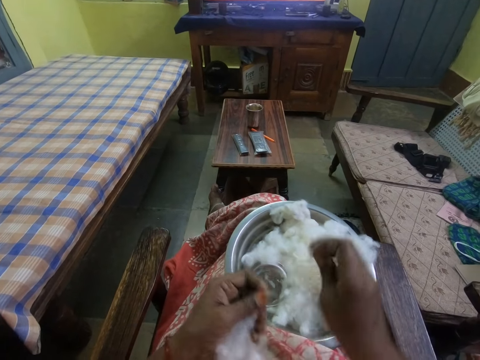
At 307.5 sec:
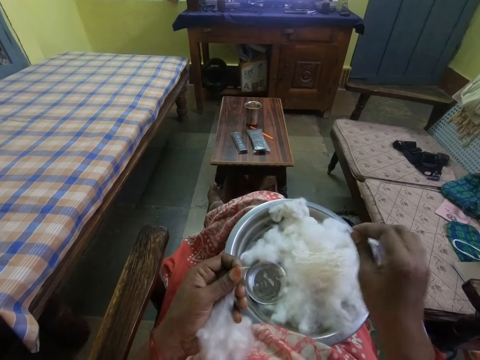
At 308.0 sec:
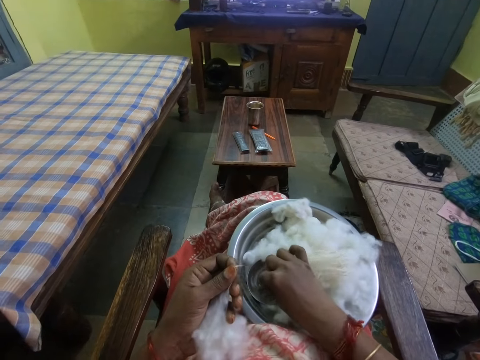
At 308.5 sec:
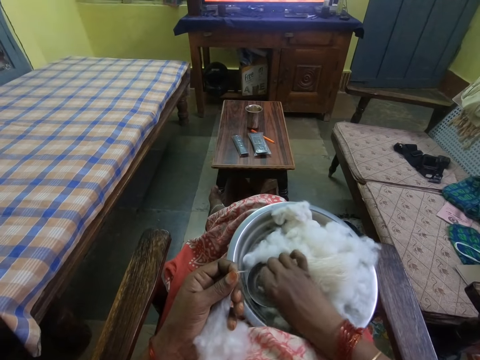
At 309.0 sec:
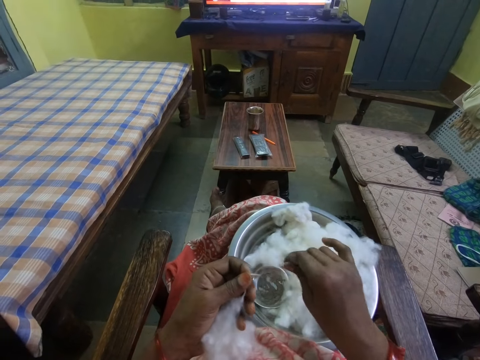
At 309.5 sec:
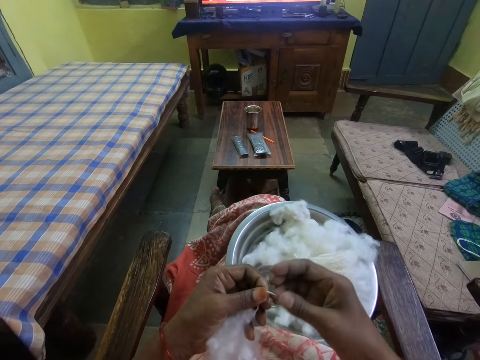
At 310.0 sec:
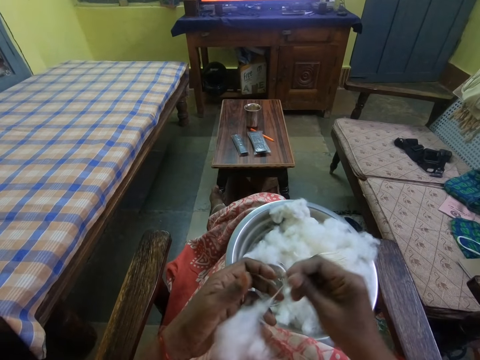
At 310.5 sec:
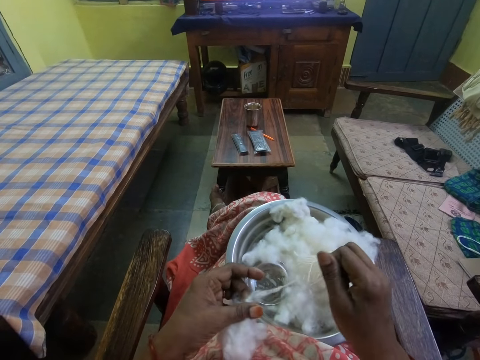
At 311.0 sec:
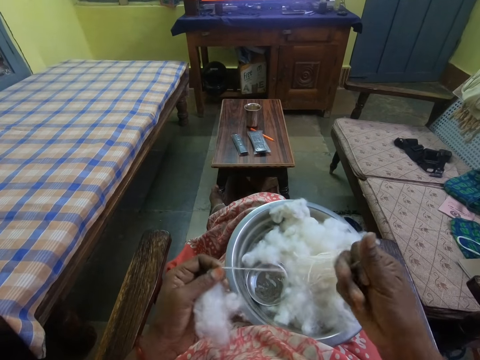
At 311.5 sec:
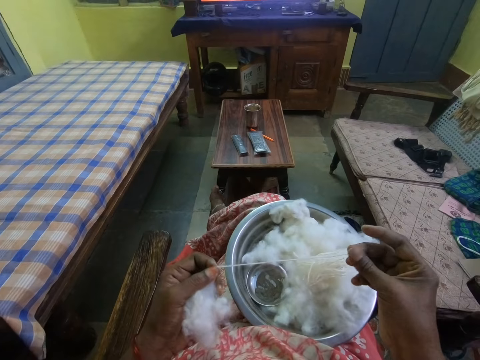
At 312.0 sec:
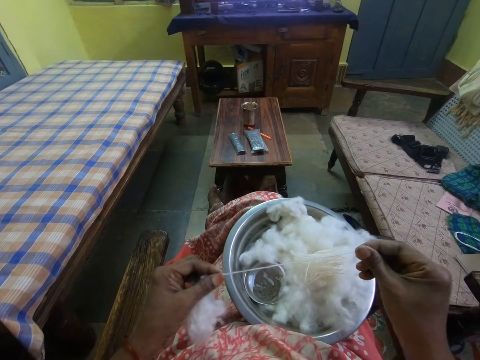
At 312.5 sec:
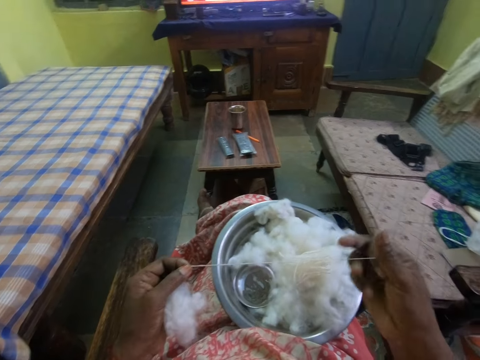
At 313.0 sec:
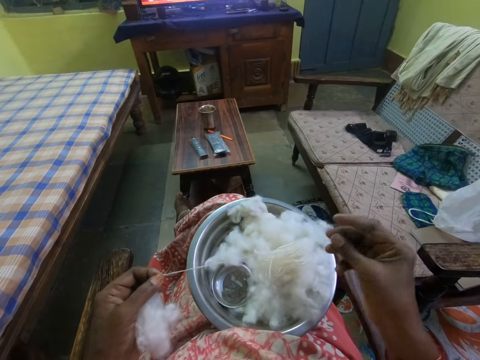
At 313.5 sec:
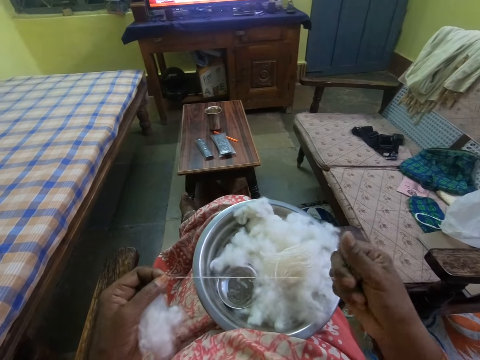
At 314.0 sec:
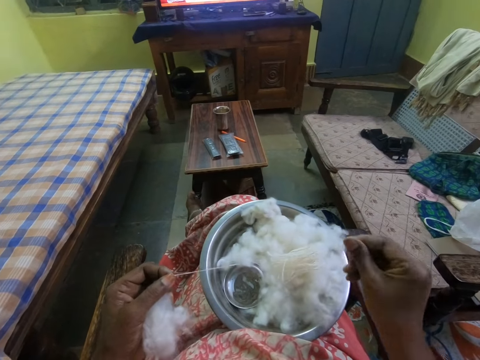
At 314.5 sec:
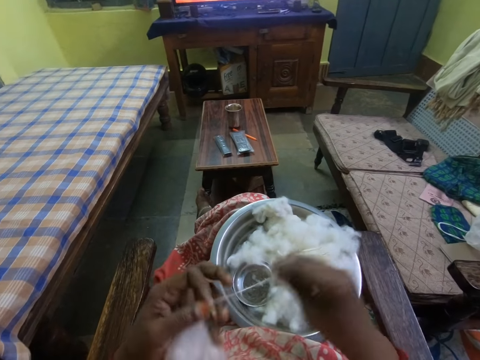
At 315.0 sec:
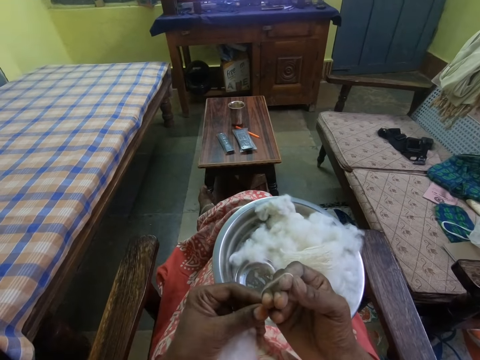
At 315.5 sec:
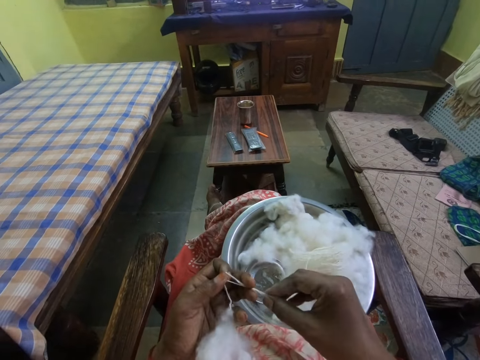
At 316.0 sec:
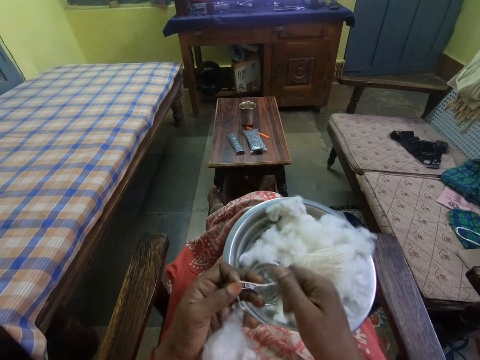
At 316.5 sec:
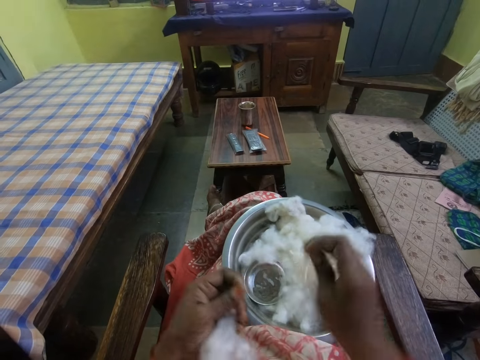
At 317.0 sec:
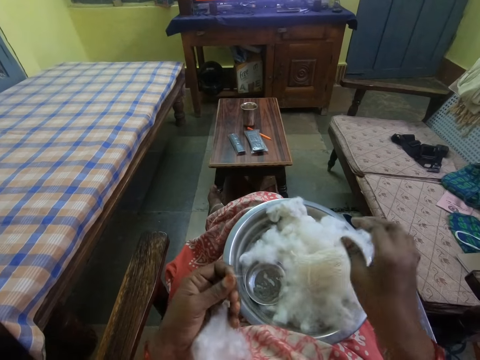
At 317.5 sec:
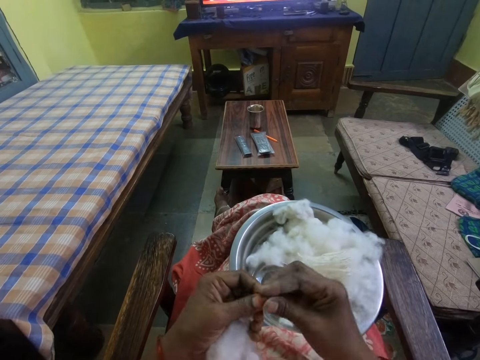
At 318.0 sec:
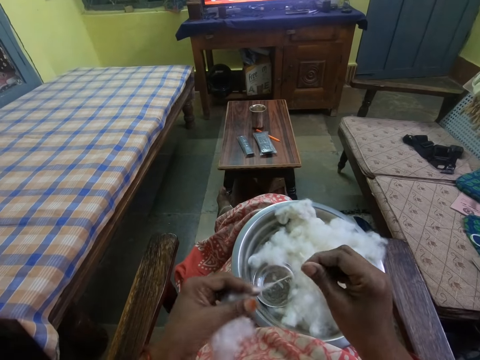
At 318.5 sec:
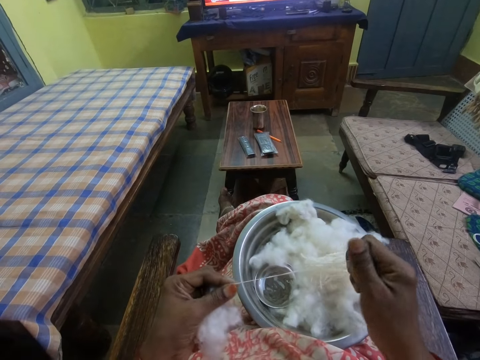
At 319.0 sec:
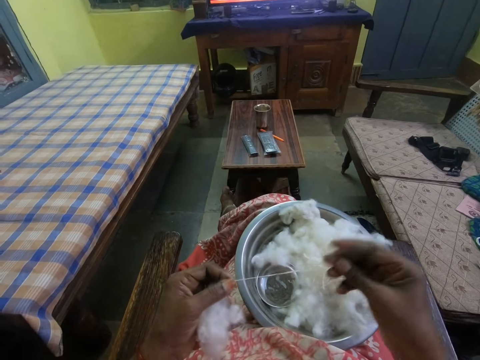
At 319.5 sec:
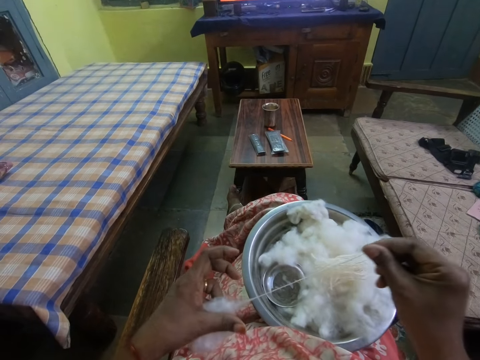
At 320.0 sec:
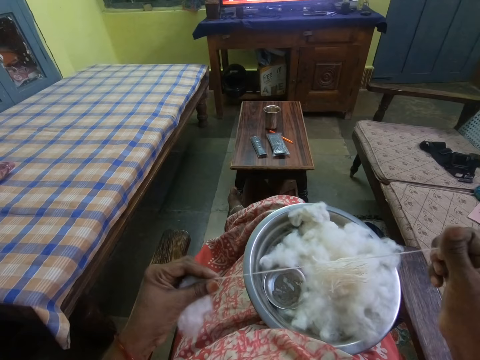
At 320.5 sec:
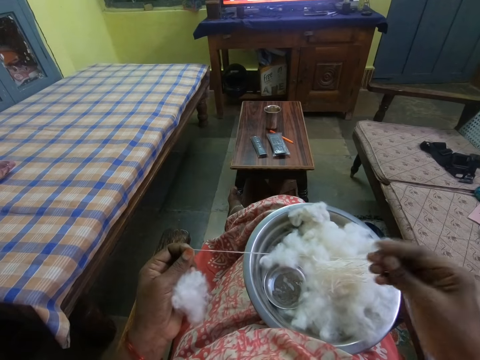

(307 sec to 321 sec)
The camera wearer puts a piece of cotton in a bowl. She adjusts the piece of cotton in the bowl. She pulls the cotton. She straightens the piece of cotton. She coils the piece of cotton around the fingers on her hand. She puts the piece of cotton in the bowl. She pulls the cotton. She straightens the piece of cotton.

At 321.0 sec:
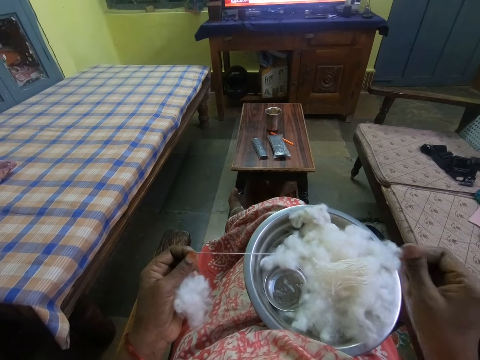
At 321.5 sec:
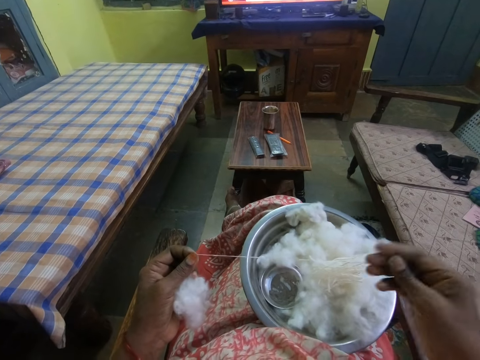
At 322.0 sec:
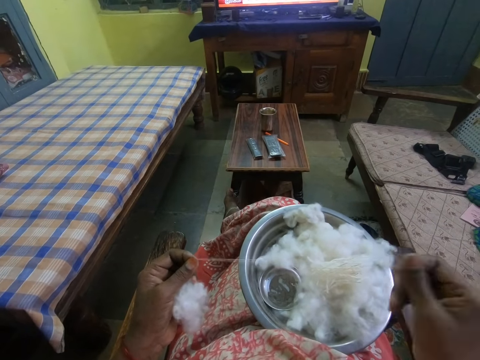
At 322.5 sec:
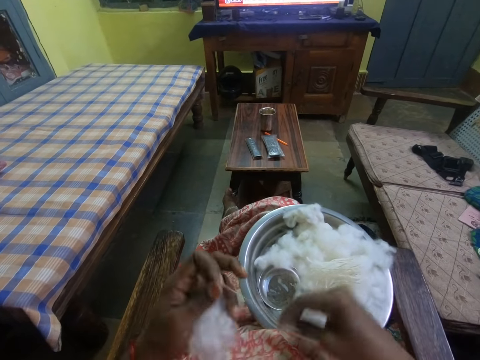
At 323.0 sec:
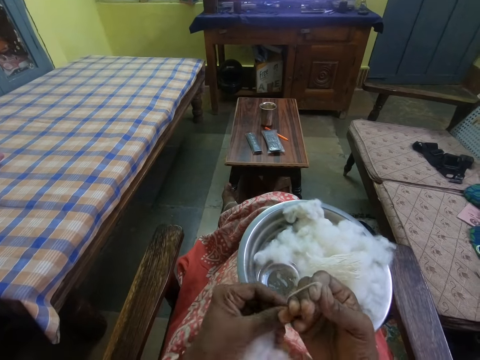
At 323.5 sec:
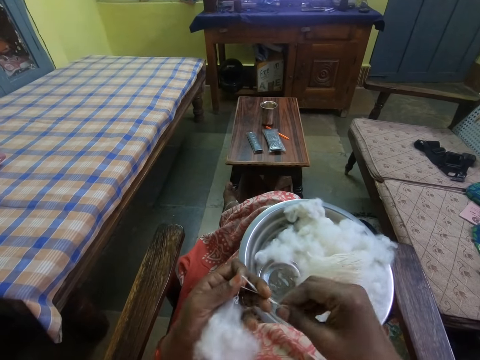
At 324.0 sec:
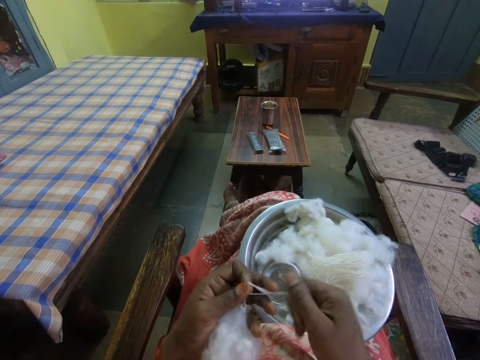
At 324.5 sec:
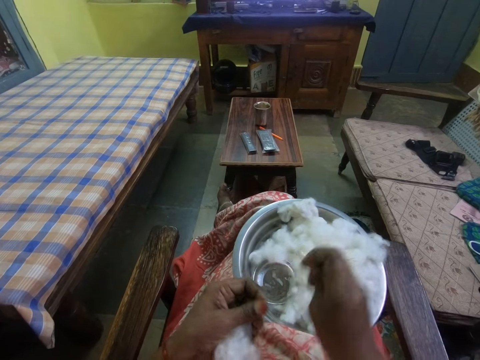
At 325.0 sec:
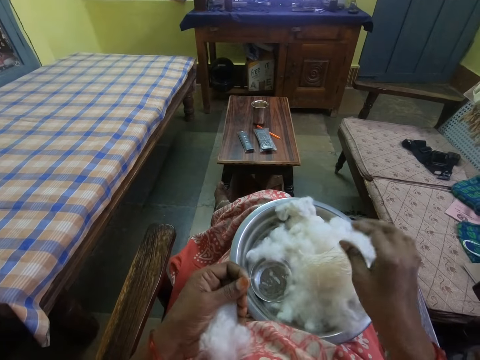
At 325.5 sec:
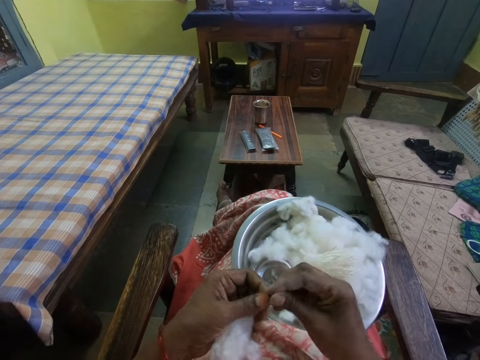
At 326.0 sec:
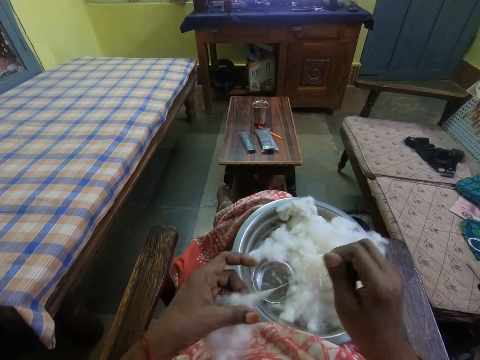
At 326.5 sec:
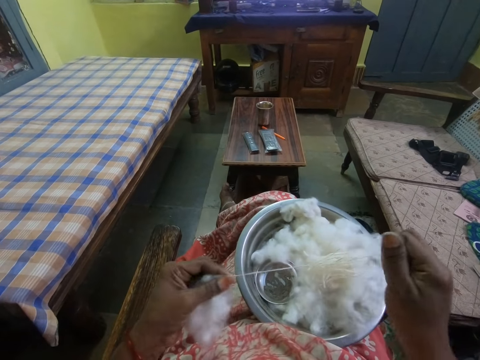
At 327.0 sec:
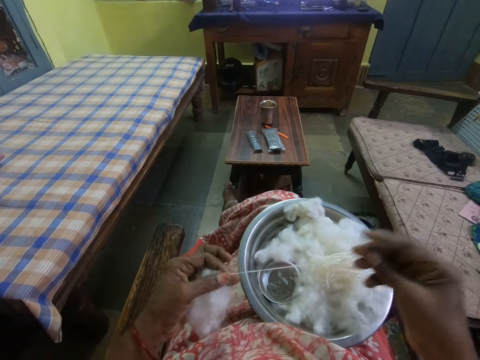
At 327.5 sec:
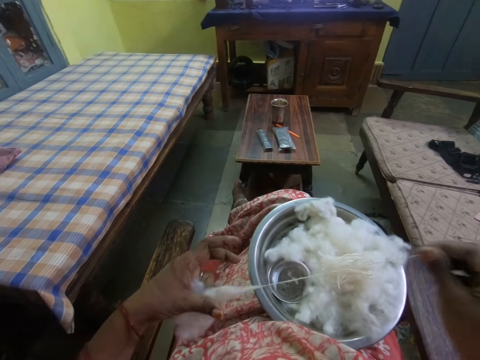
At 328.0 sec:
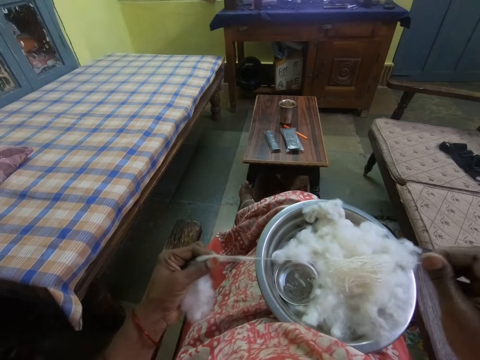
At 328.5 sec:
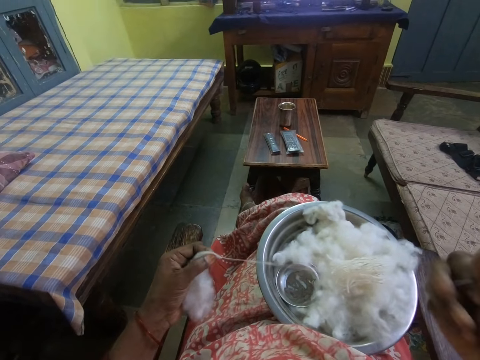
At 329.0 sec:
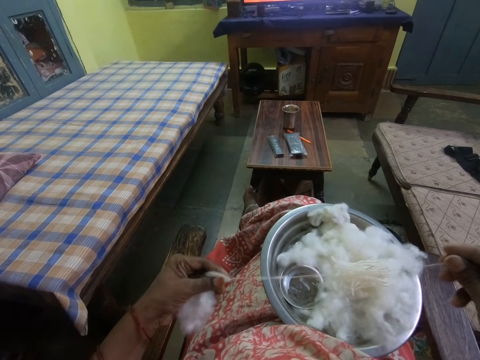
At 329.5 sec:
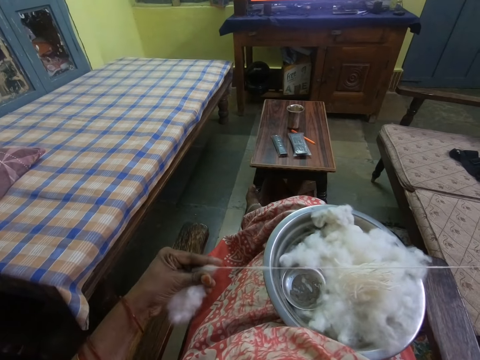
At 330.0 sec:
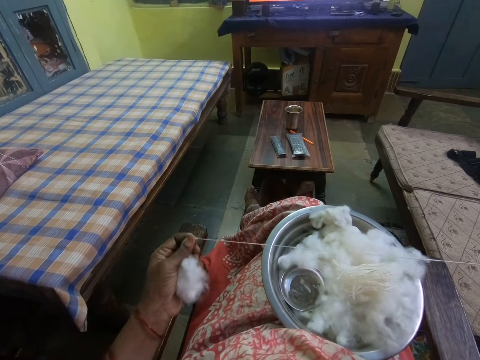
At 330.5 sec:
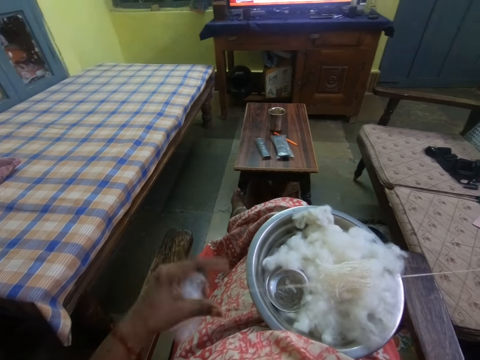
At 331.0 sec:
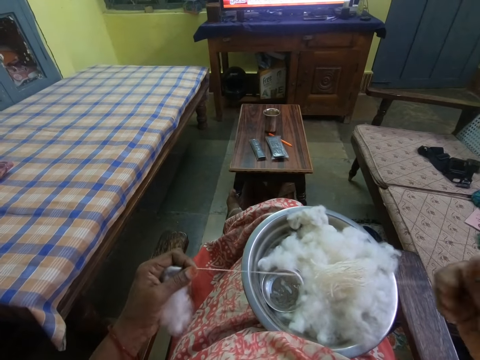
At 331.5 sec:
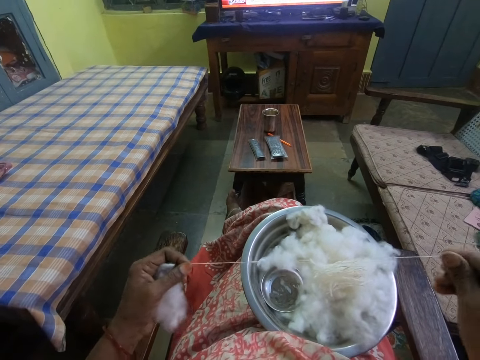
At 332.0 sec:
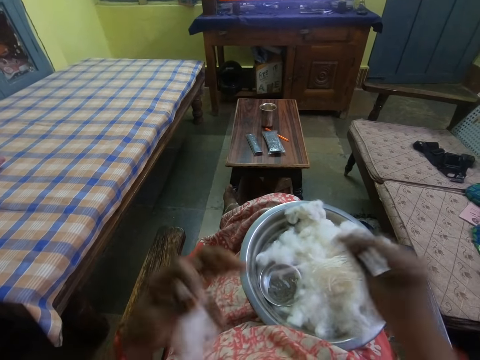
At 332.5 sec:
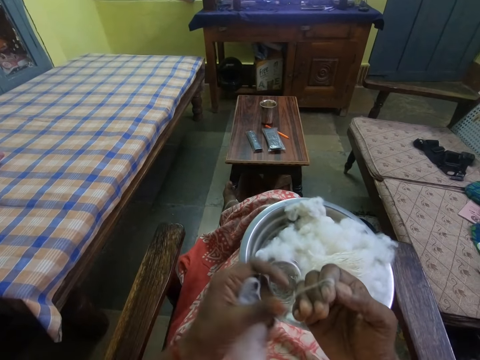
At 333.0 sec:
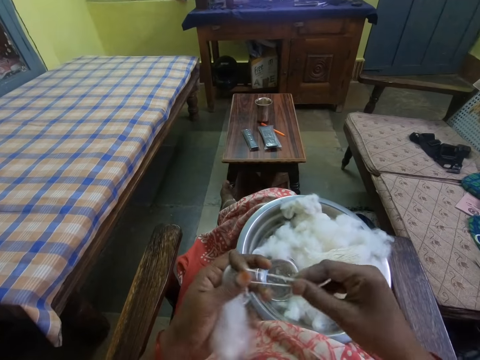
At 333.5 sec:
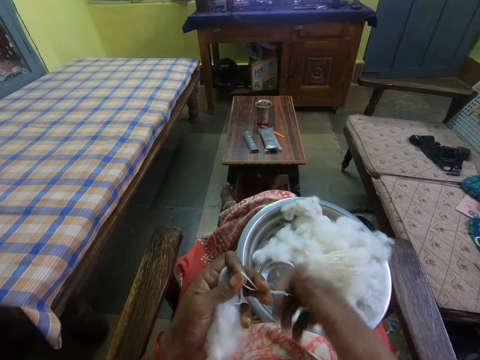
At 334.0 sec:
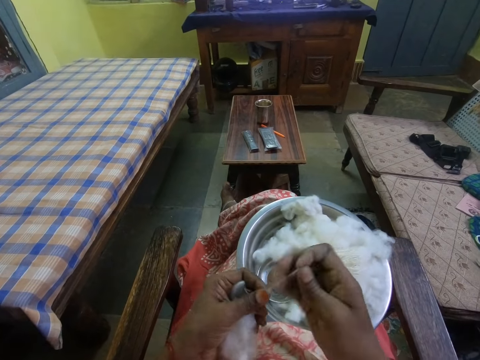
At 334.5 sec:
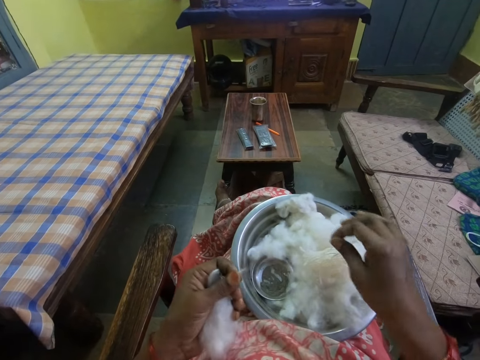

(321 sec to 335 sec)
The camera wearer coils a piece of cotton around the fingers on her hand. She puts the piece of cotton in a bowl. She pulls the cotton. She straightens the piece of cotton. She coils the piece of cotton around the fingers on her hand.
